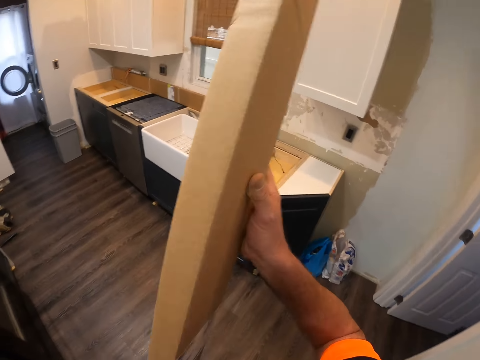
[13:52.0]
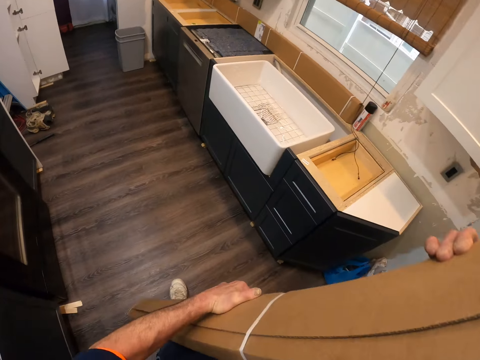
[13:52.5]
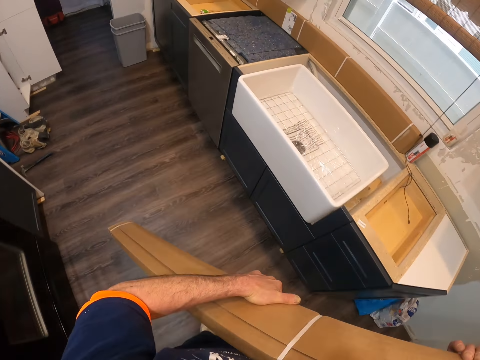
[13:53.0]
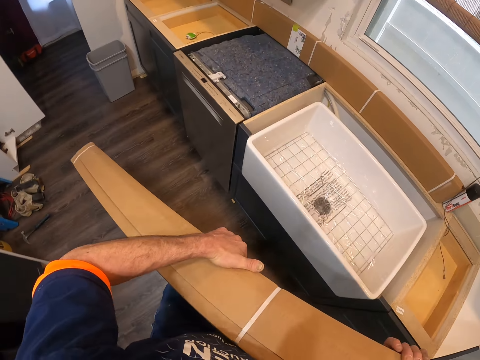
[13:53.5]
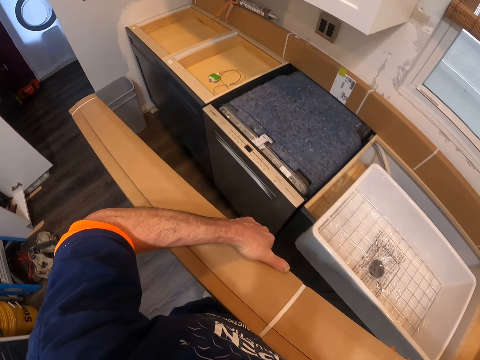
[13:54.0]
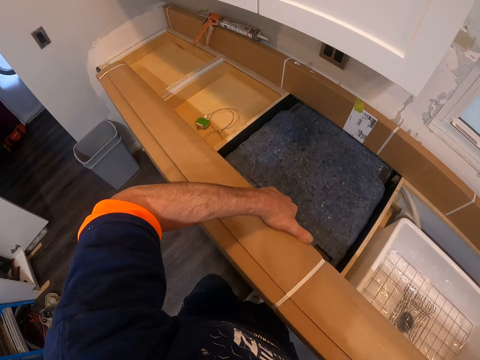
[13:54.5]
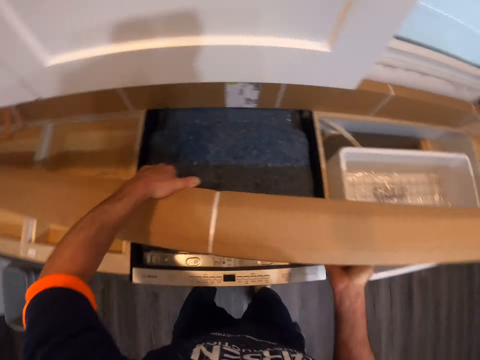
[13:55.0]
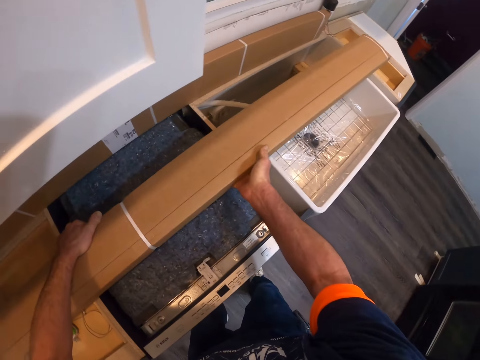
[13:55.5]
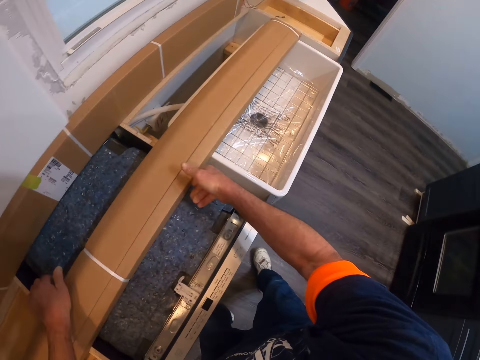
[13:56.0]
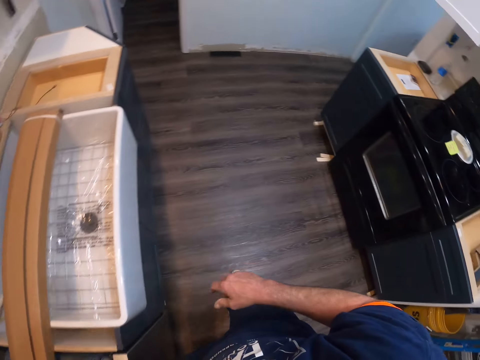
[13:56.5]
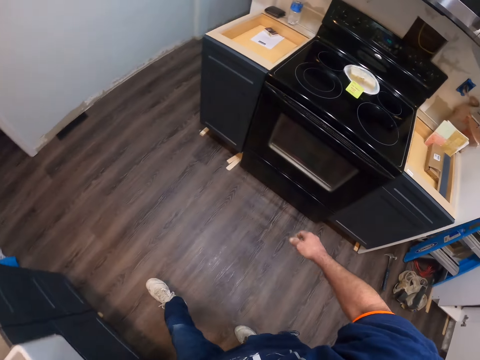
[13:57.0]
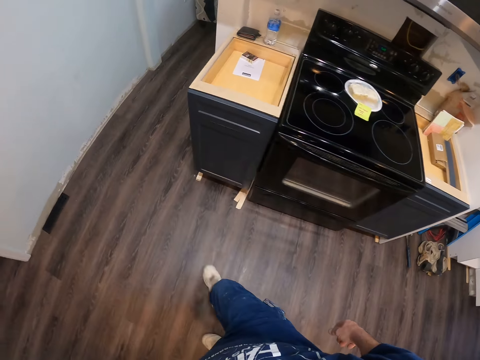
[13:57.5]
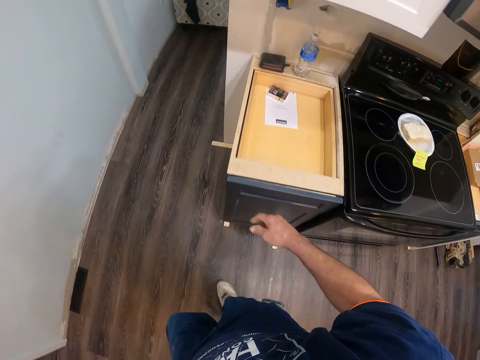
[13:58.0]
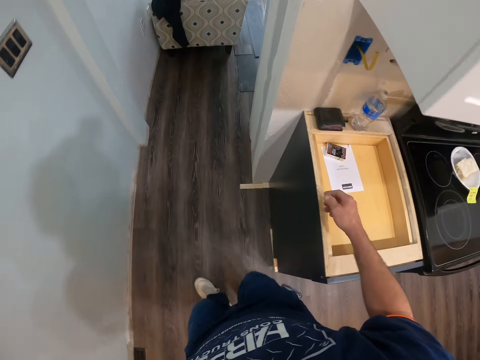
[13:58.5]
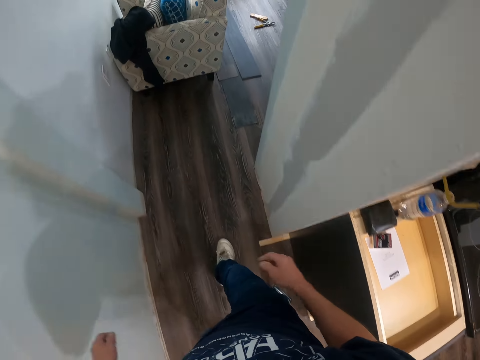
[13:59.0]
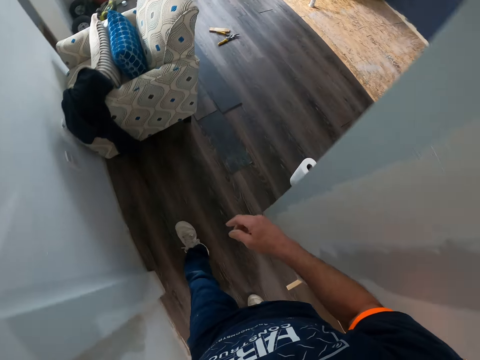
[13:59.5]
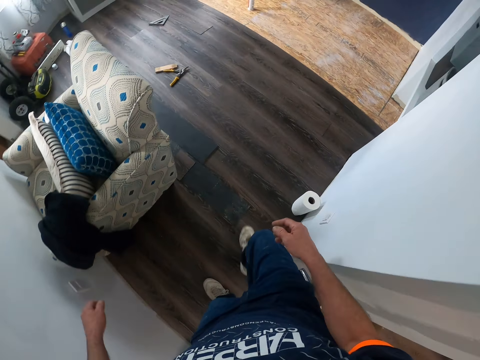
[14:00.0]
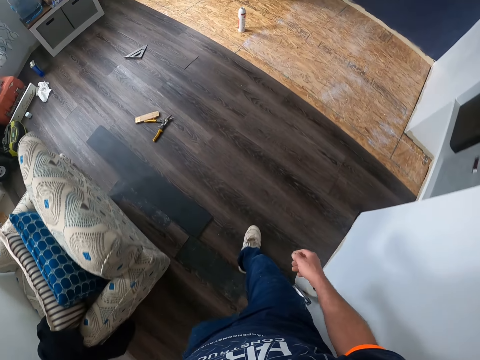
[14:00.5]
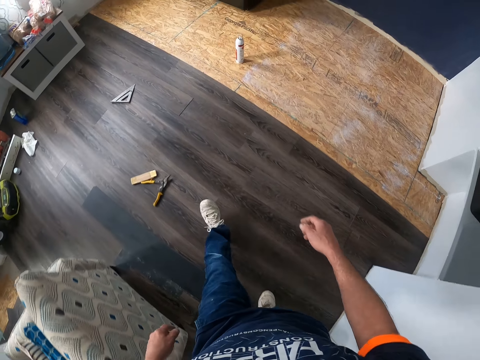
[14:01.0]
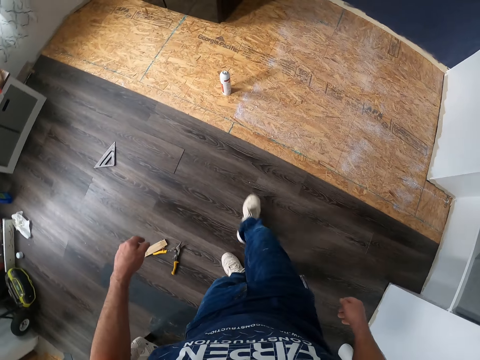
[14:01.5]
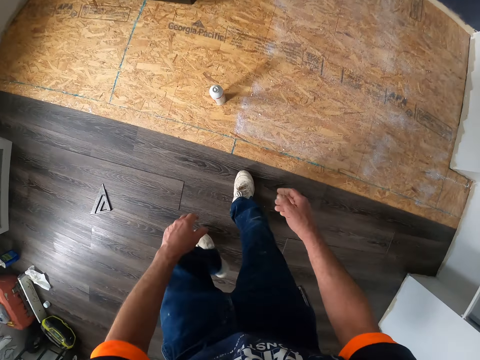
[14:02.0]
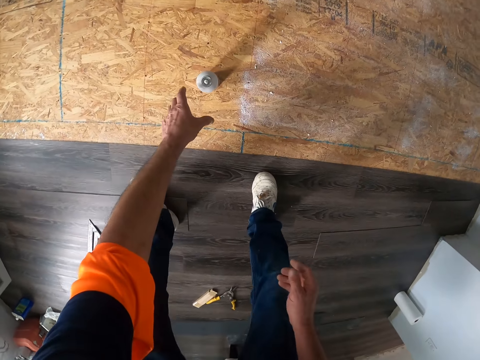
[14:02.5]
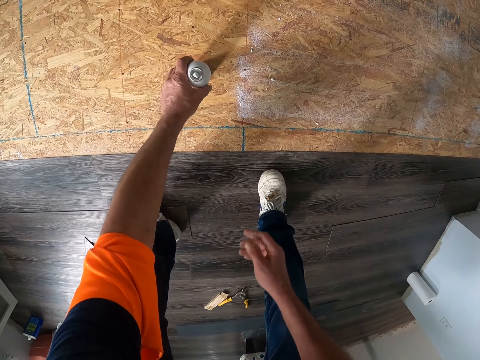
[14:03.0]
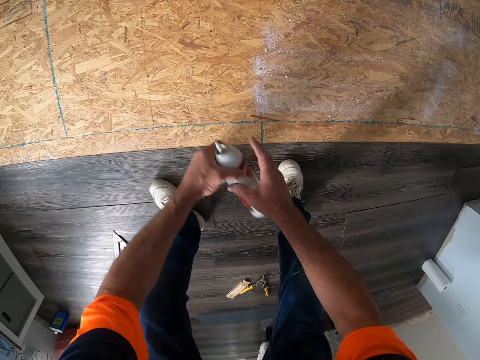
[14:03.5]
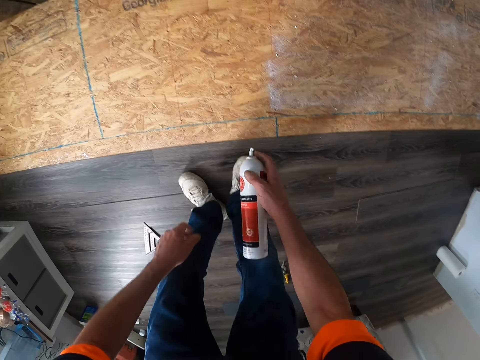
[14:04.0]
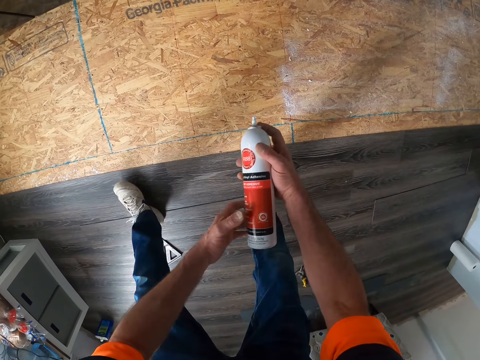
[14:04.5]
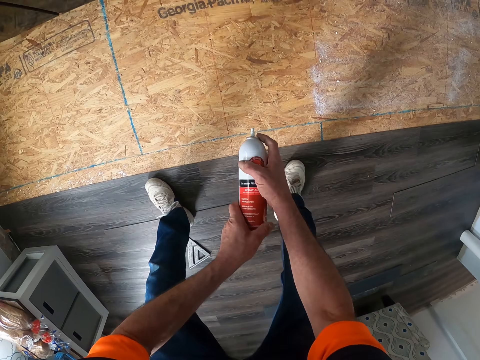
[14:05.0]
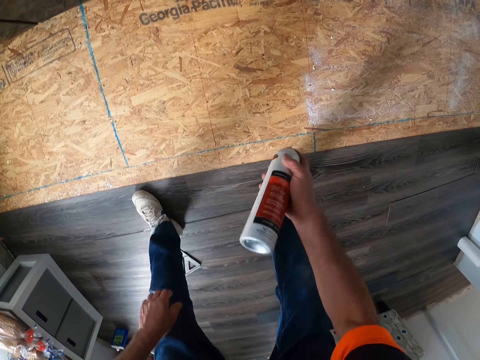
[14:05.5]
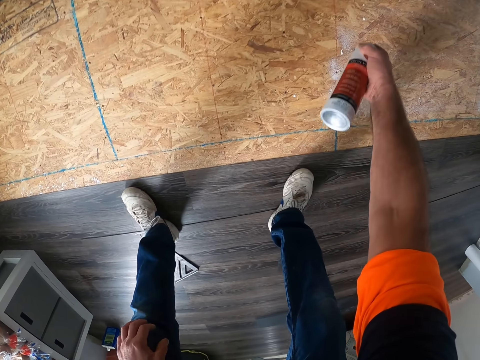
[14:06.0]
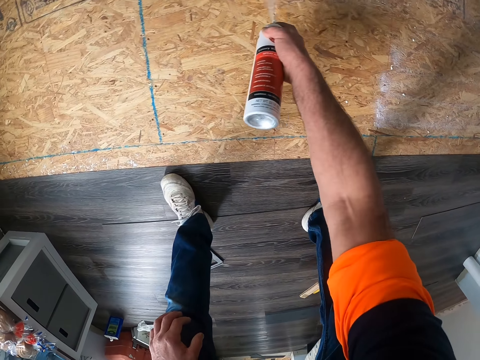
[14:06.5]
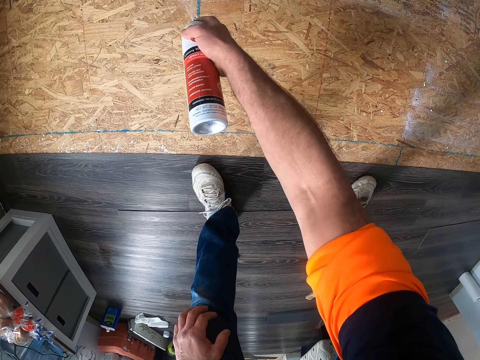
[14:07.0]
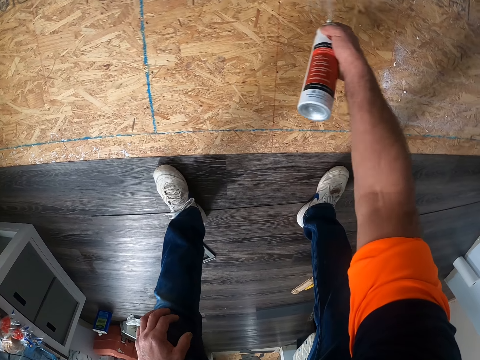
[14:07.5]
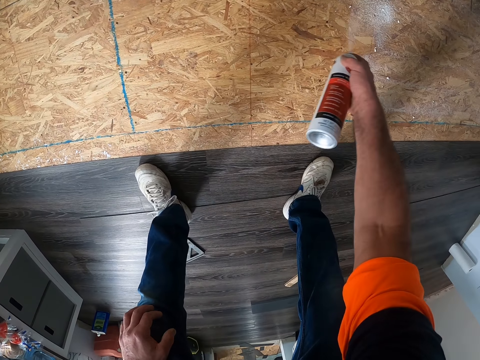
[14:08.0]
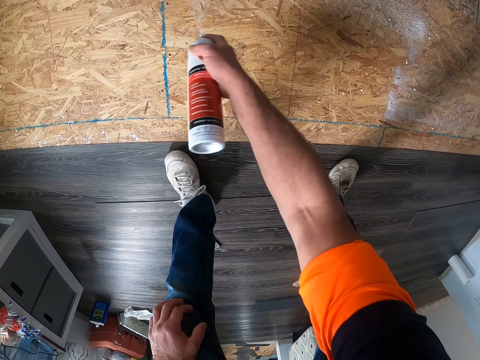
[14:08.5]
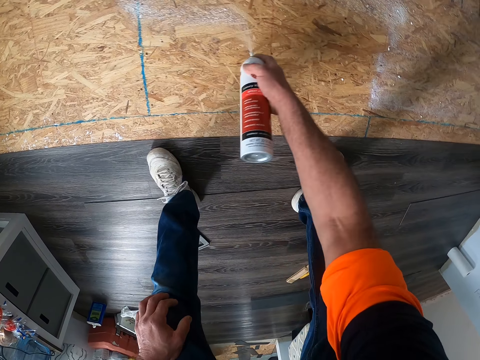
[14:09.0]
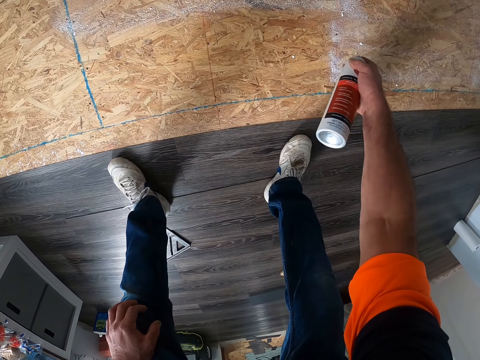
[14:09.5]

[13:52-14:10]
The camera wearer drops the piece of timber in a box in the kitchen area. They walk in the room. They pick up the spray bottle or sprayer from the floor. They exchange the hand holding the sprayer. They shake the spray bottle. They adjust the sprayer. They spray the floor with the sprayer.

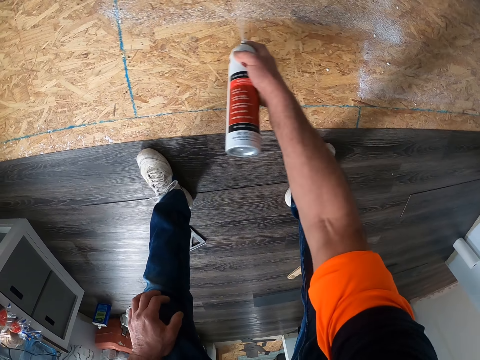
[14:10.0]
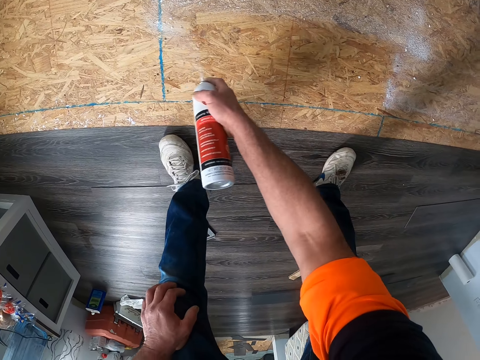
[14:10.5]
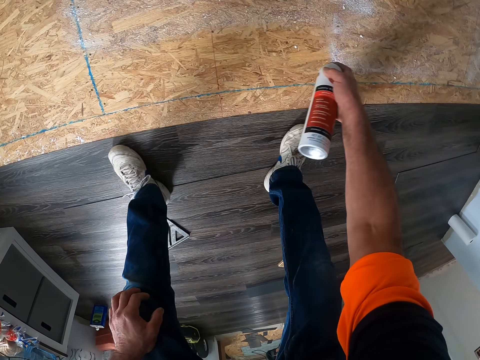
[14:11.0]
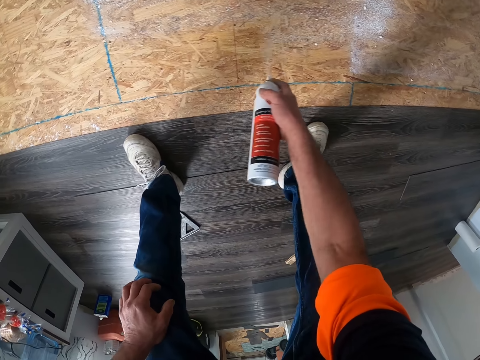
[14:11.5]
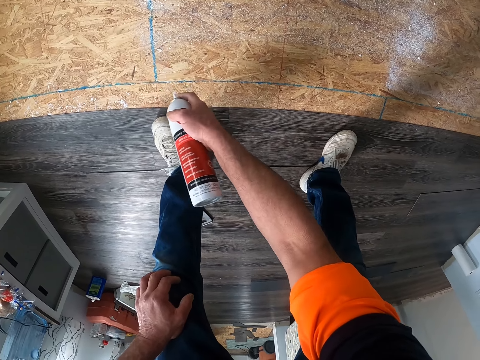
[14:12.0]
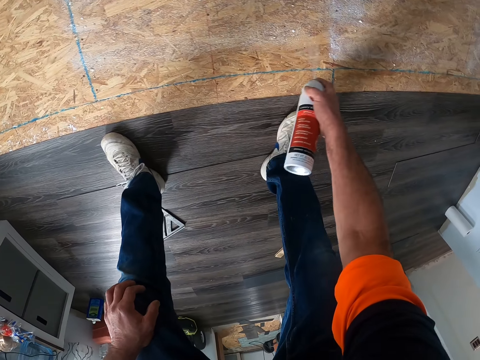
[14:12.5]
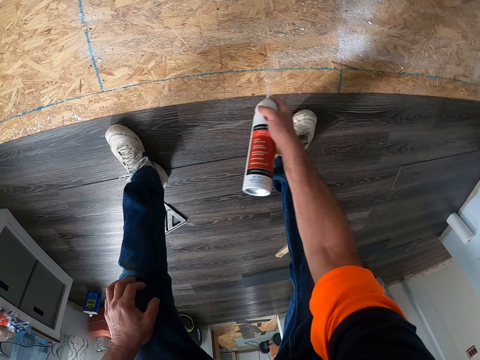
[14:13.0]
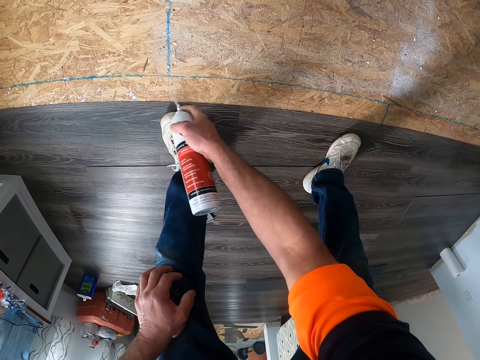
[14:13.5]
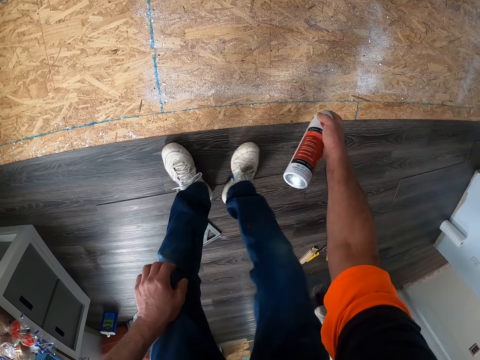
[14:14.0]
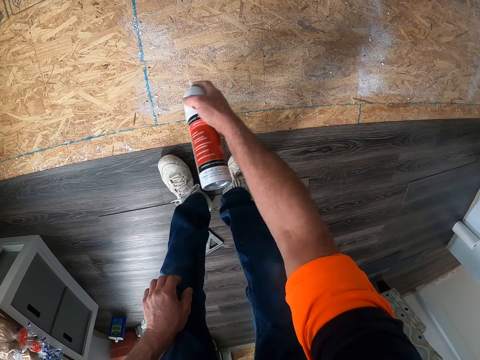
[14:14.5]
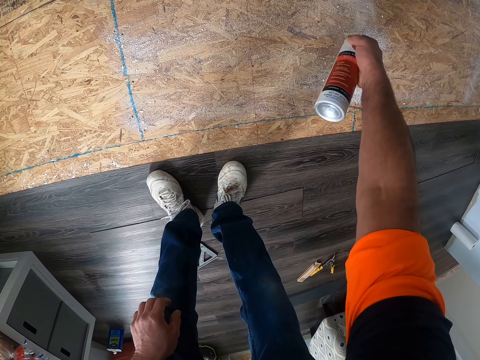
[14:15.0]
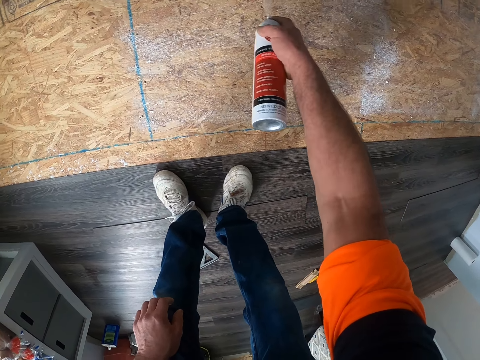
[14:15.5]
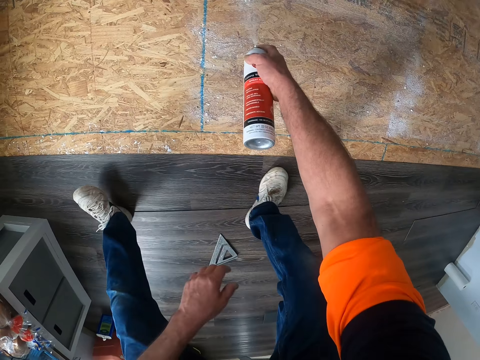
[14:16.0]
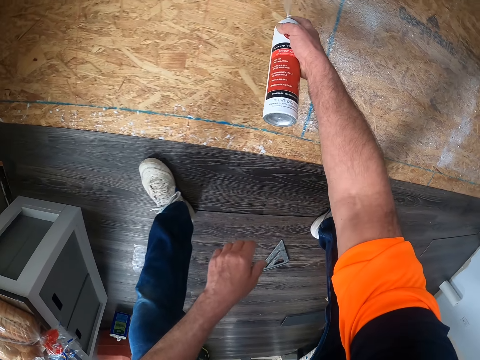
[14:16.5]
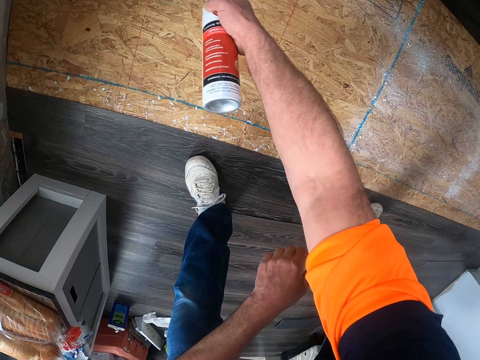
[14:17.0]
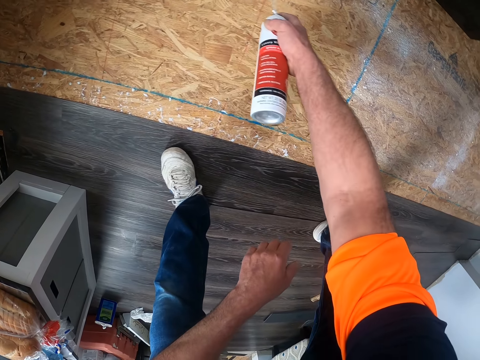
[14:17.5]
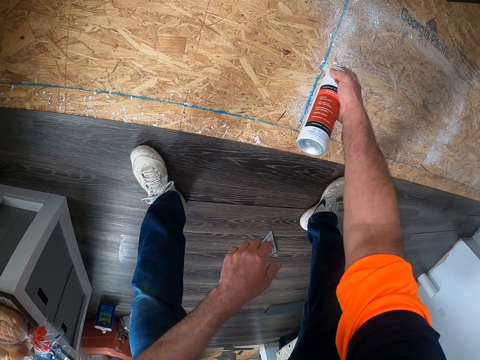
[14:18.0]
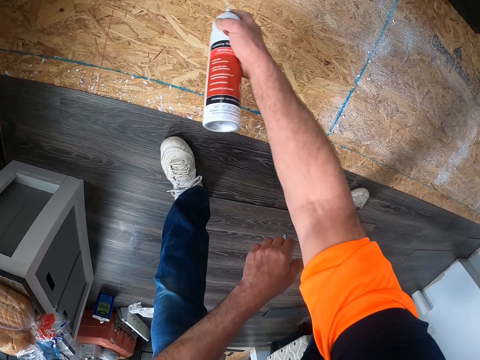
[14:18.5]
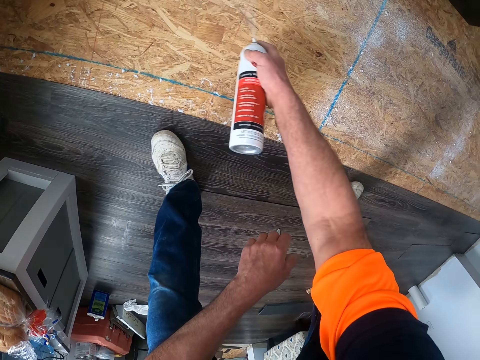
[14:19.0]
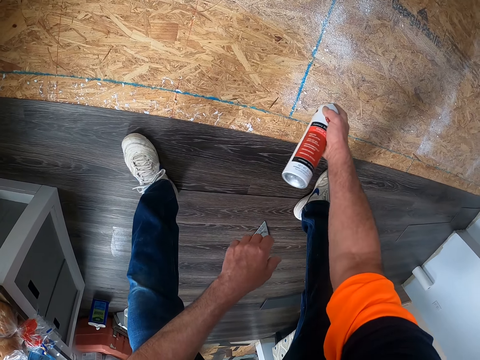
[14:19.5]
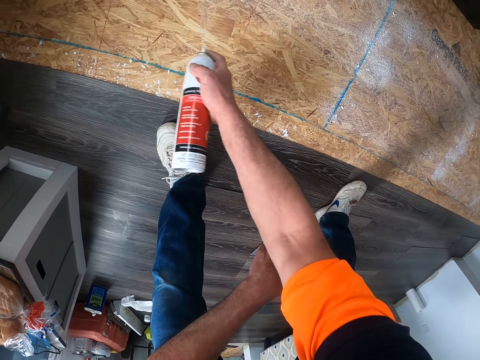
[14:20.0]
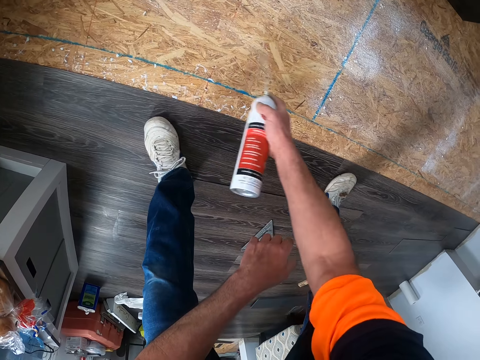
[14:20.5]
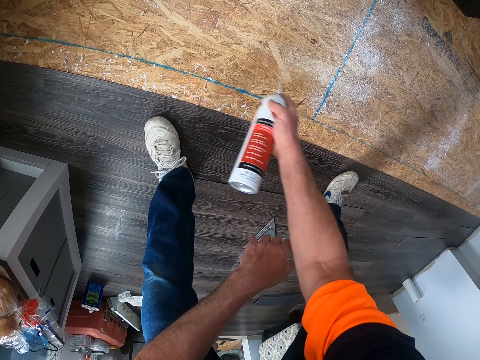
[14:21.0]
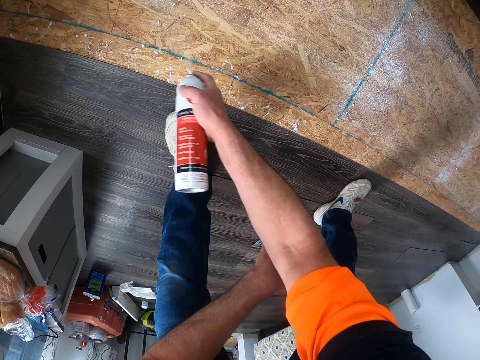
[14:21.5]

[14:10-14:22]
The camera wearer moves his foot. He moves his foot again.
